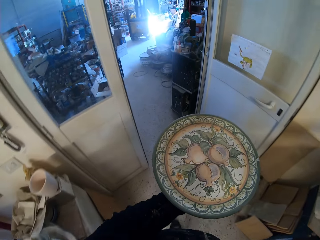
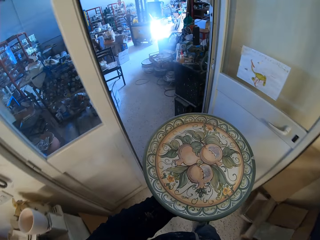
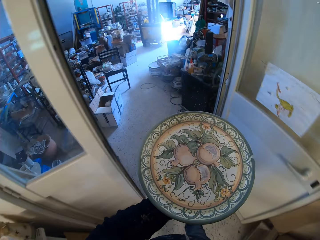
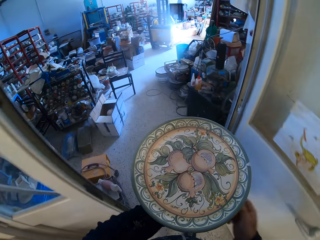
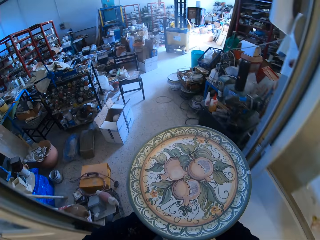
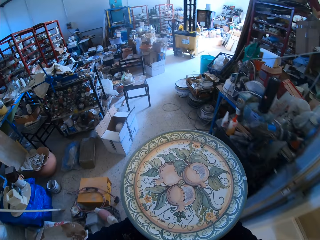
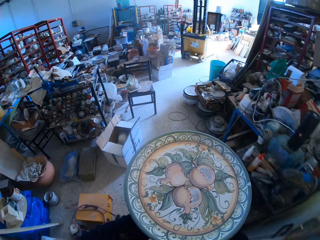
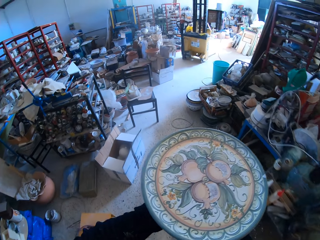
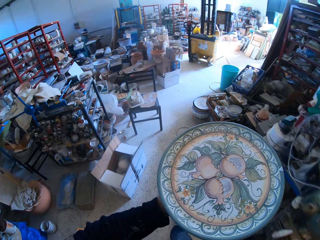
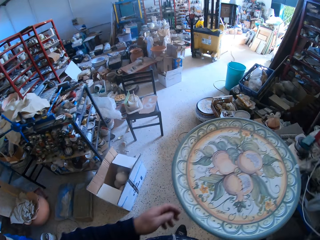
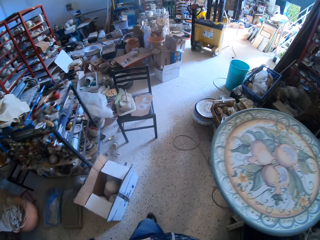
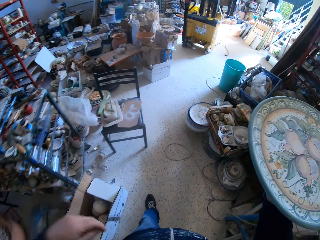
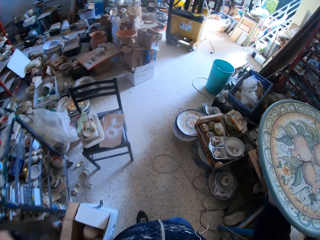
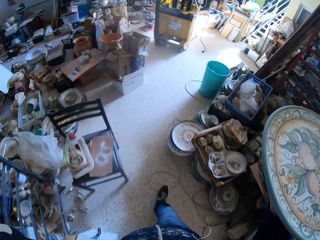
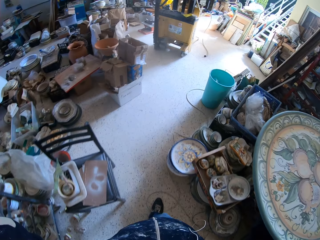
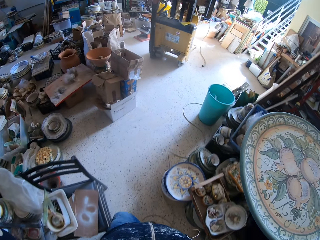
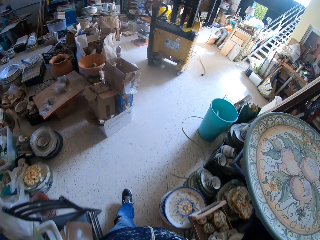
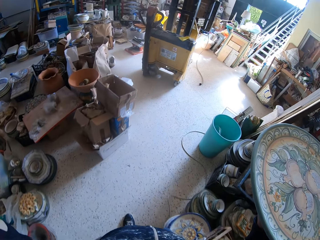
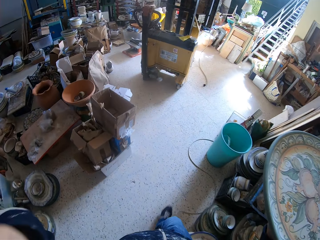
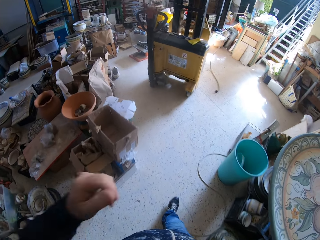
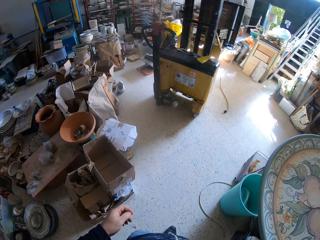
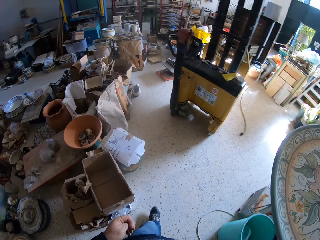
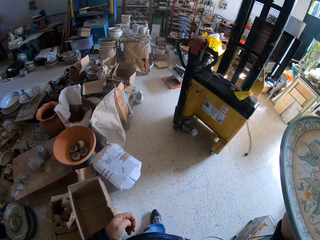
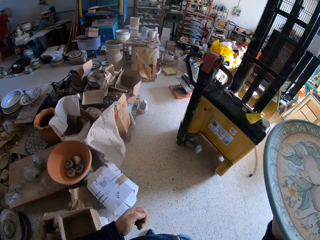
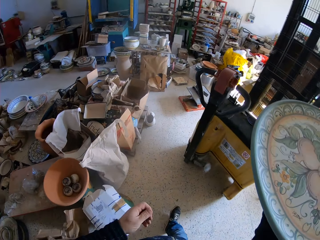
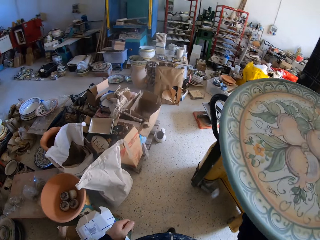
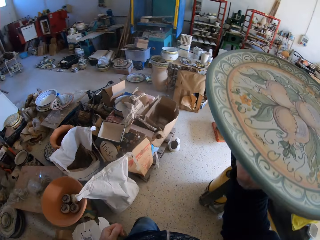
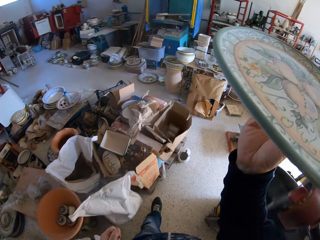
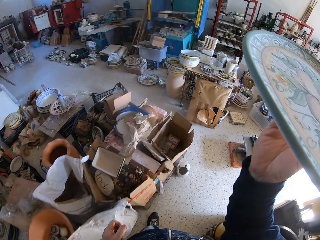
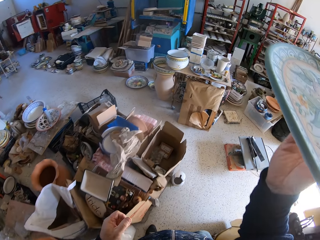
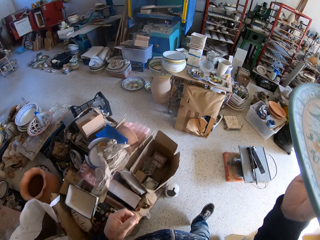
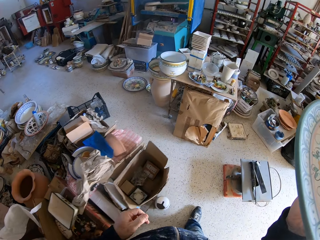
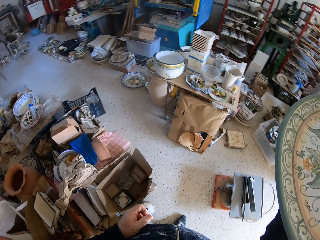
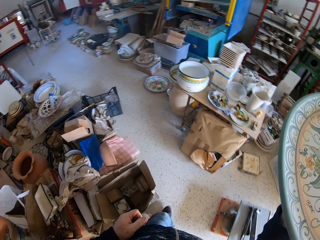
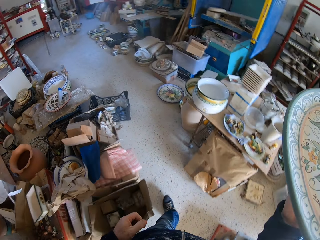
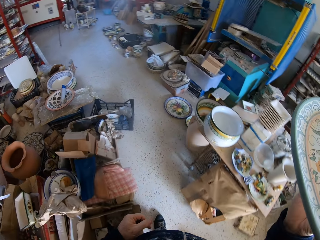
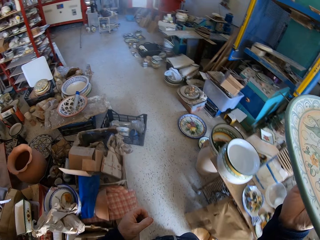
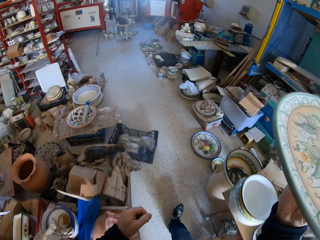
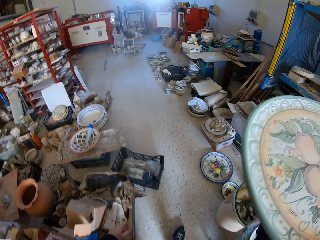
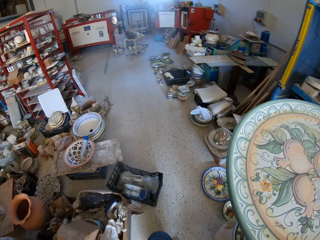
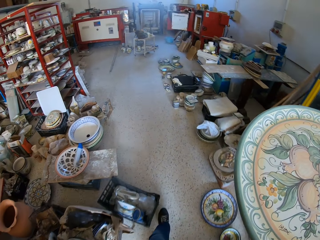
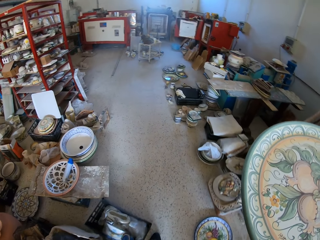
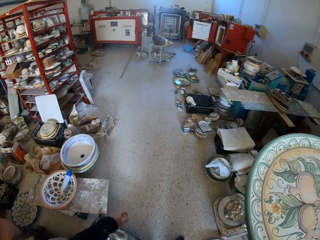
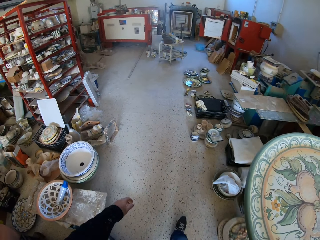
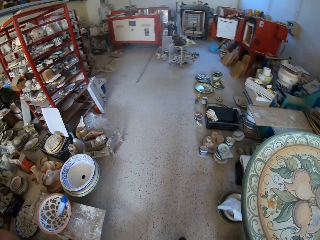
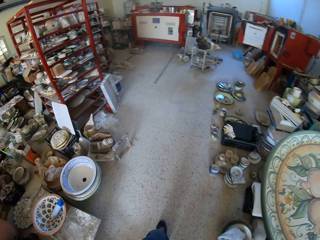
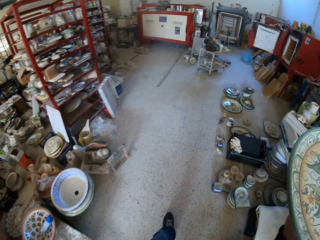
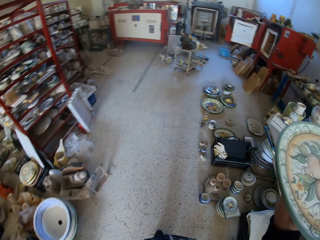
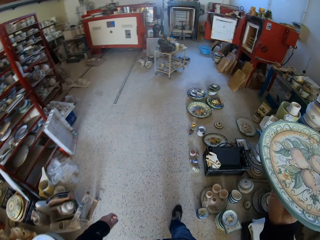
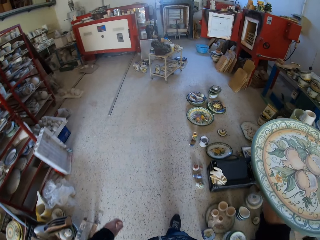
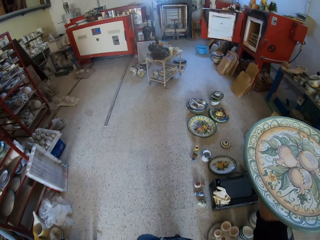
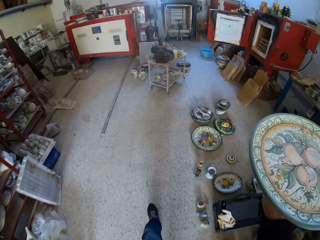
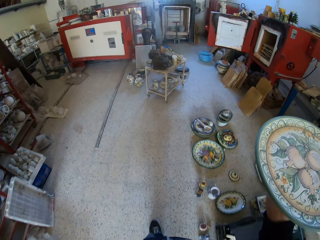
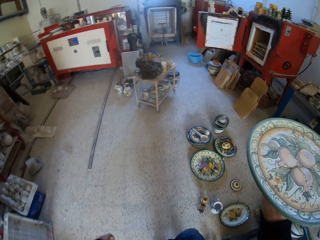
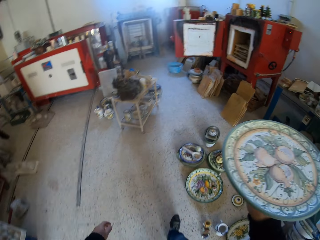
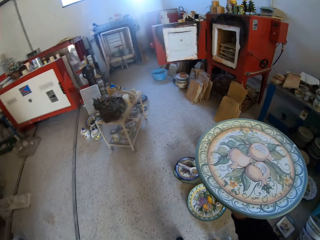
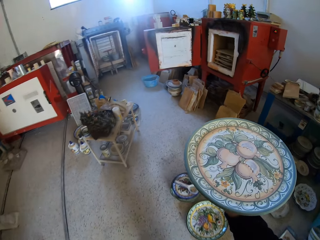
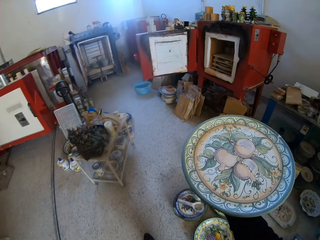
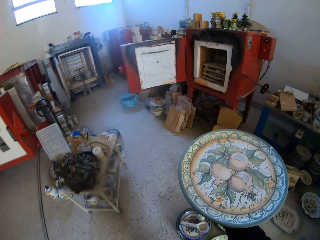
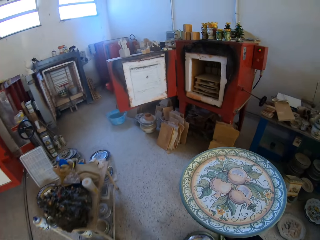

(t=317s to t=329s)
The camera wearer turns around. They walk in the pottery. They turn around. They walk in the pottery.

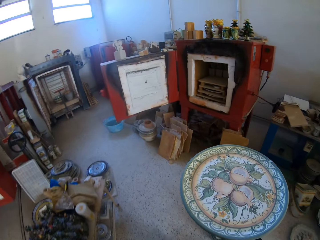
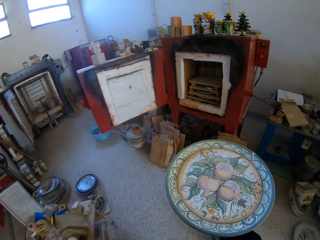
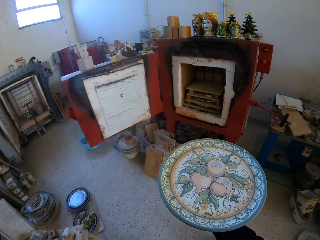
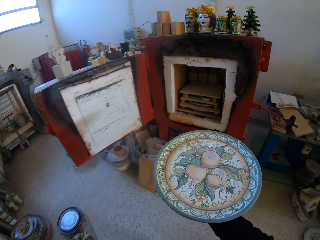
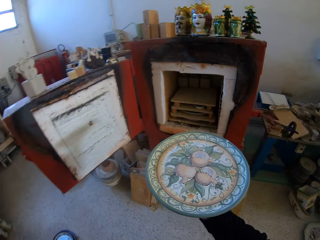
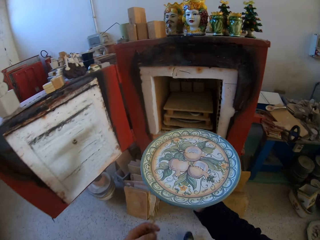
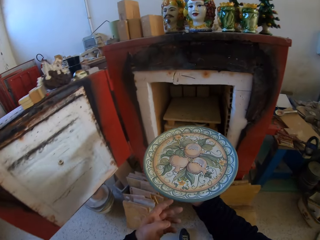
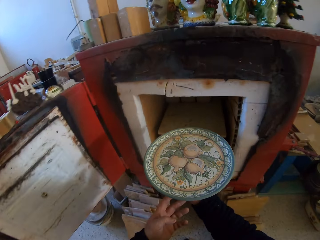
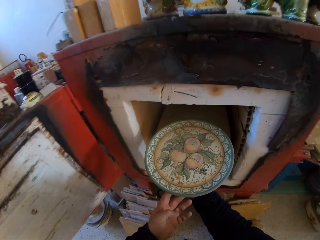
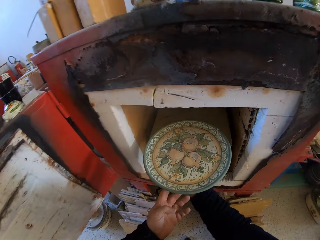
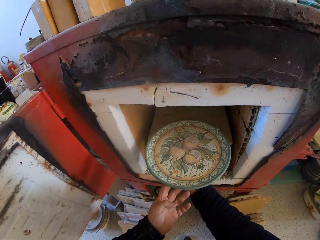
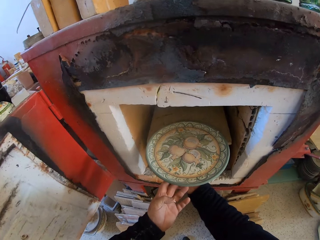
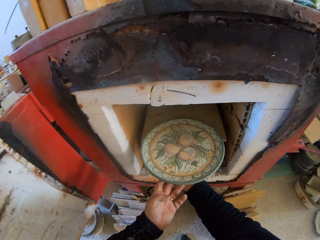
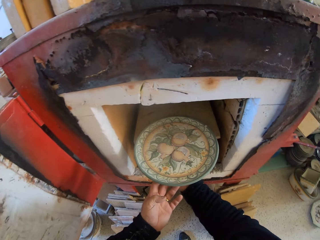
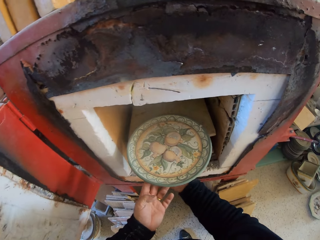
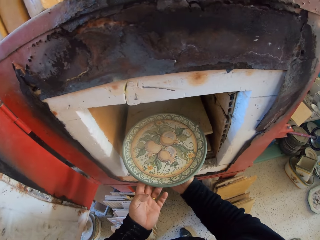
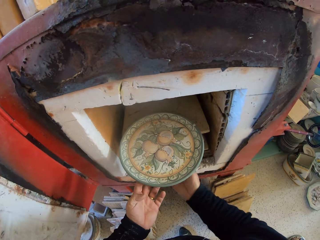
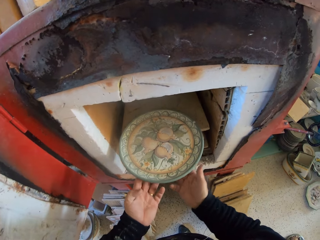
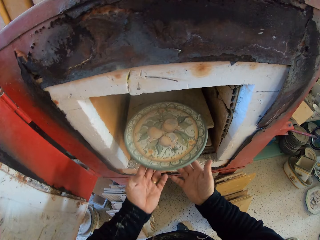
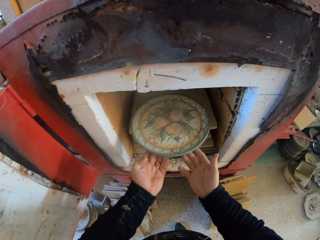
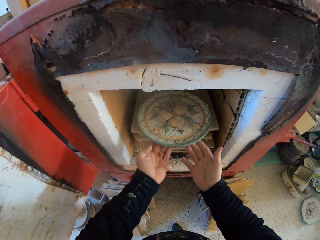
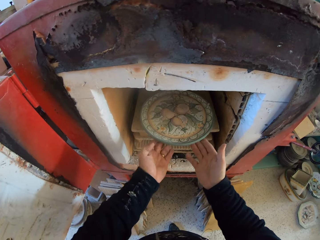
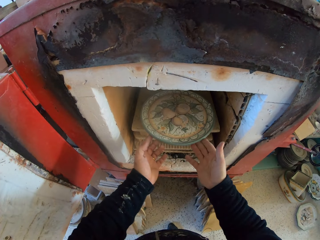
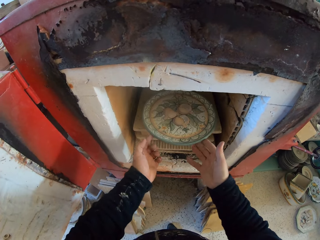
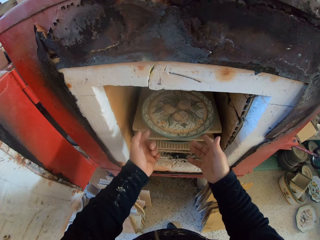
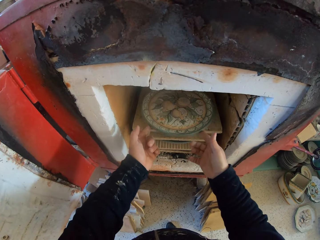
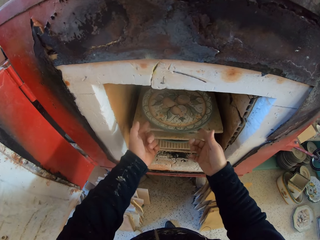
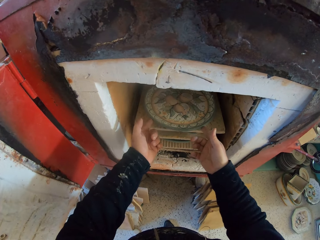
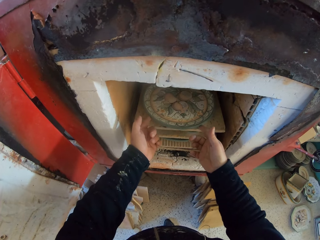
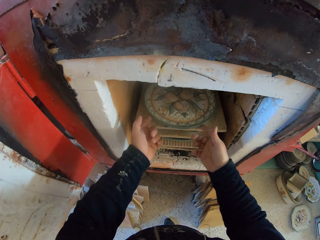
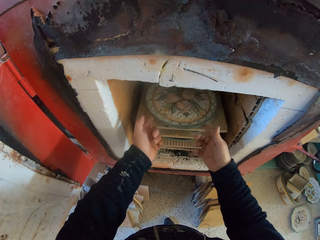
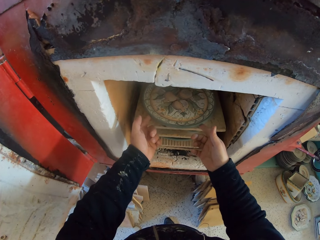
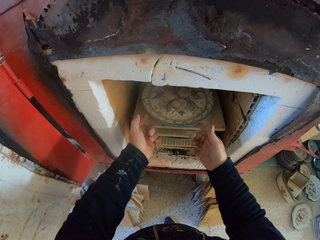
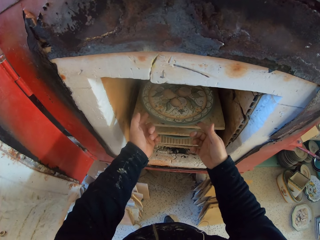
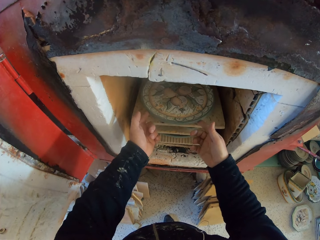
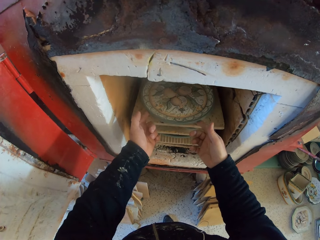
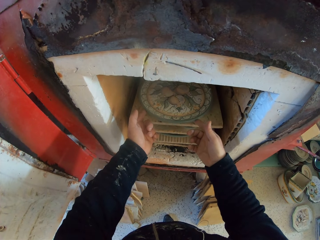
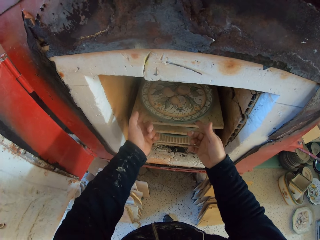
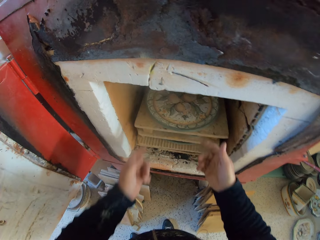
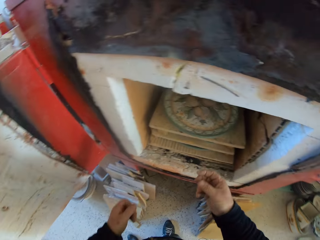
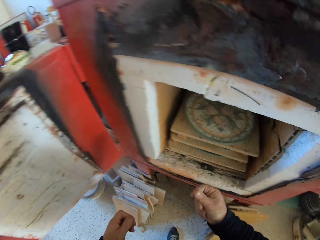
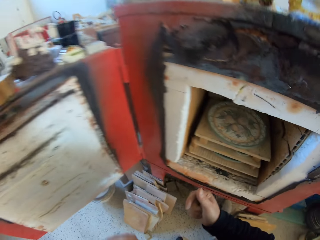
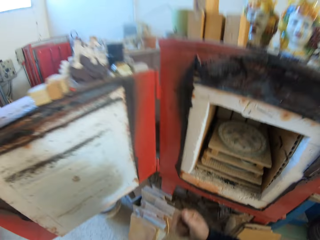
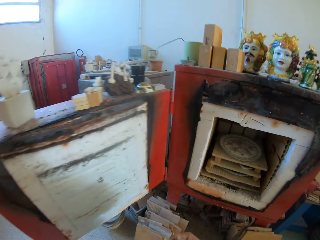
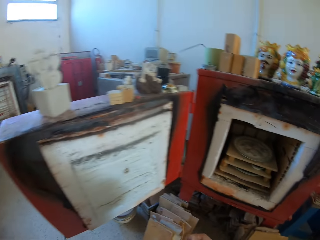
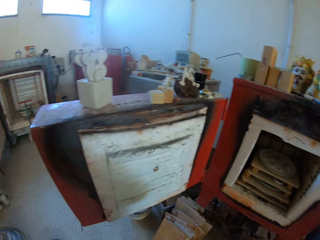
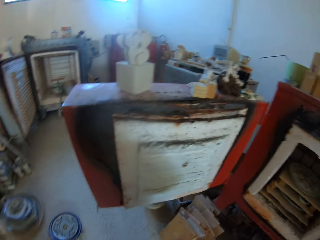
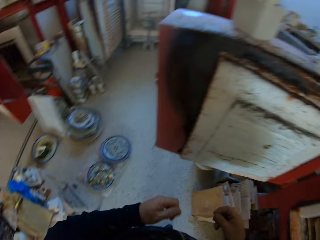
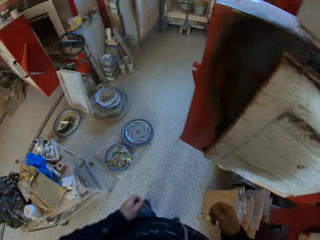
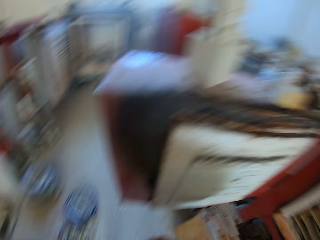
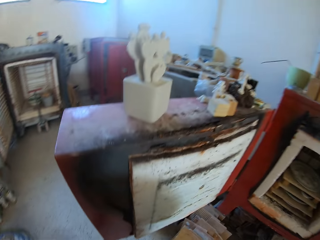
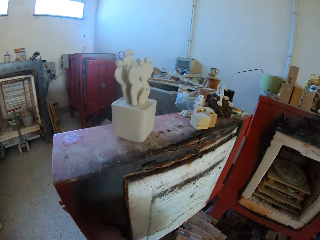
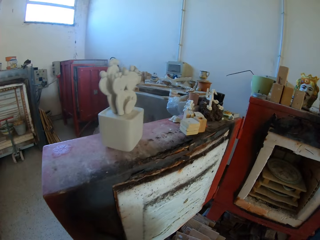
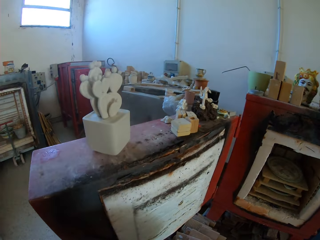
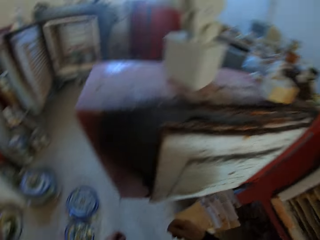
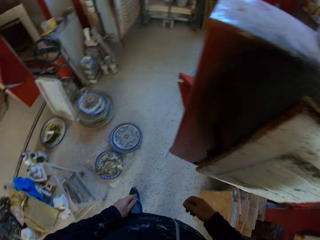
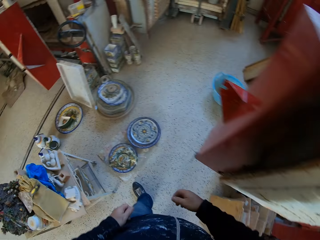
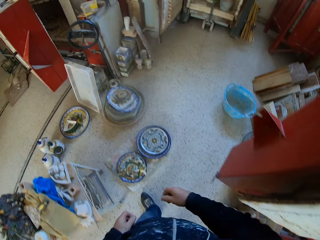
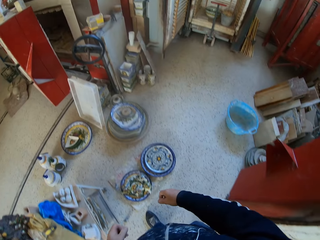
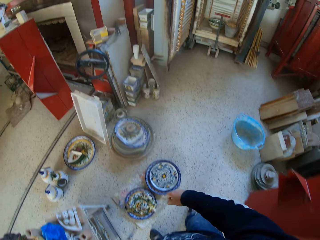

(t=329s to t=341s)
The camera wearer places the platter in the cabinet or chimney. They turn around. They walk in the room. They look around.
